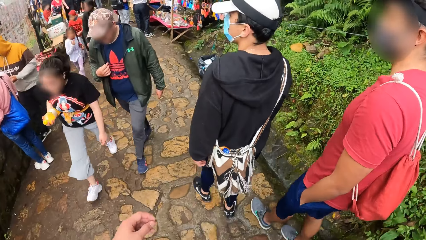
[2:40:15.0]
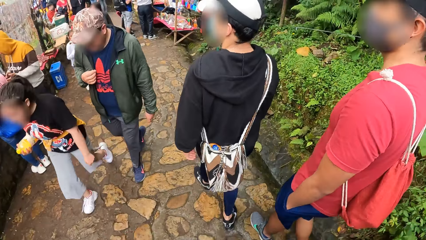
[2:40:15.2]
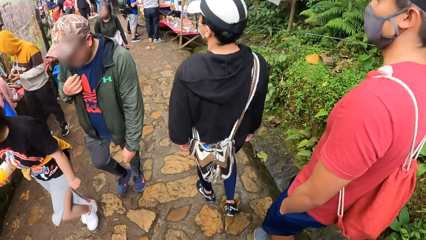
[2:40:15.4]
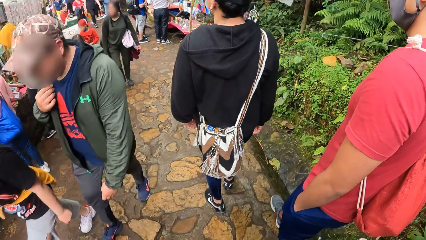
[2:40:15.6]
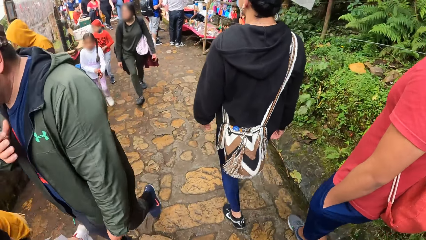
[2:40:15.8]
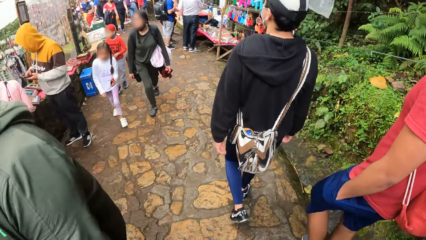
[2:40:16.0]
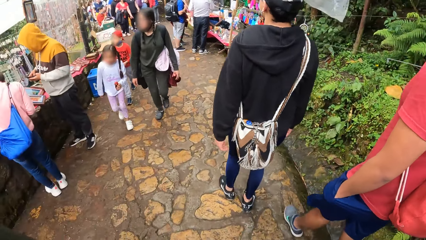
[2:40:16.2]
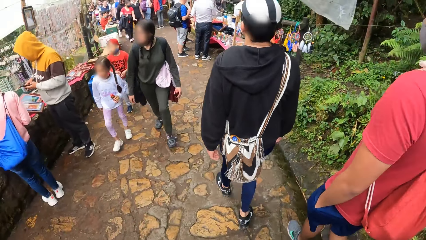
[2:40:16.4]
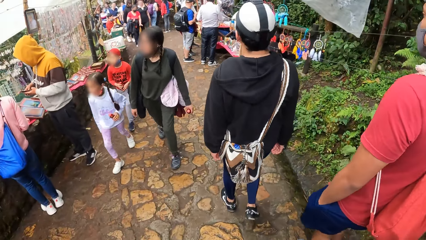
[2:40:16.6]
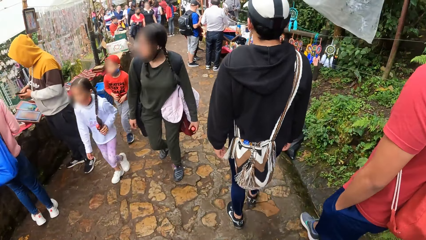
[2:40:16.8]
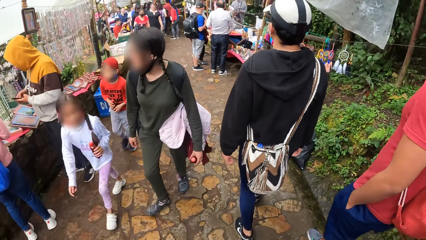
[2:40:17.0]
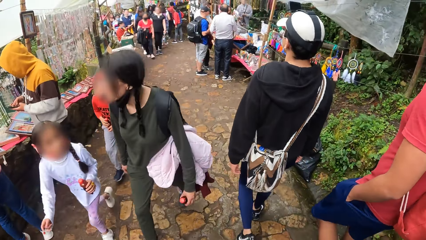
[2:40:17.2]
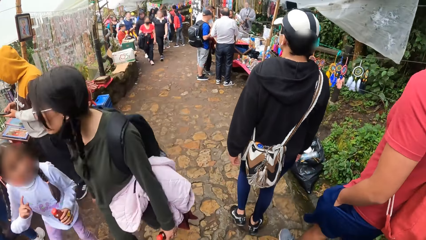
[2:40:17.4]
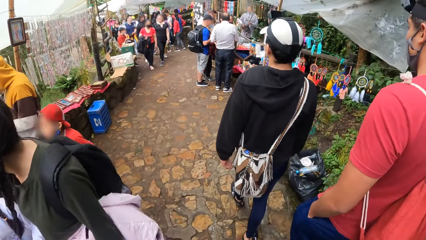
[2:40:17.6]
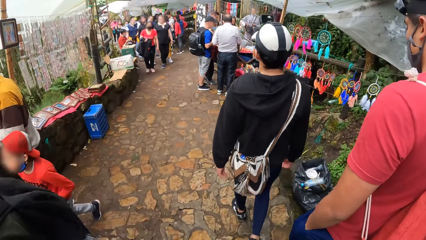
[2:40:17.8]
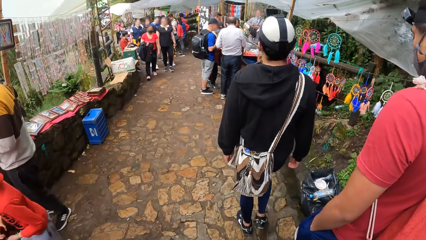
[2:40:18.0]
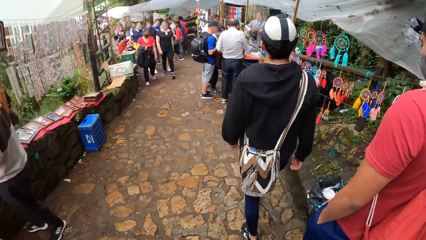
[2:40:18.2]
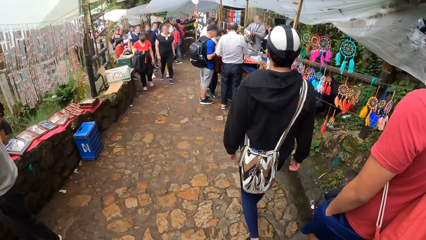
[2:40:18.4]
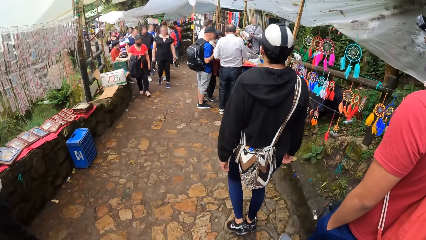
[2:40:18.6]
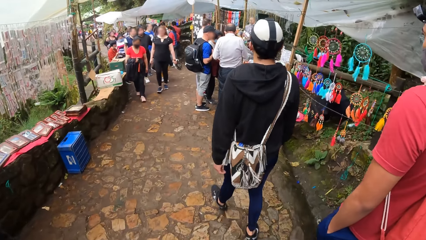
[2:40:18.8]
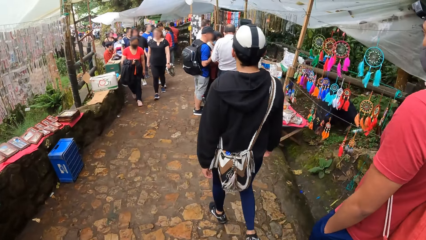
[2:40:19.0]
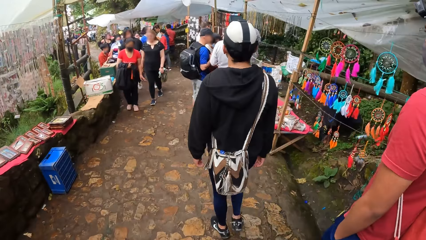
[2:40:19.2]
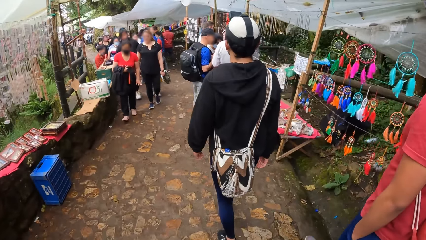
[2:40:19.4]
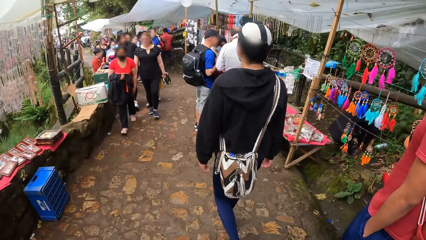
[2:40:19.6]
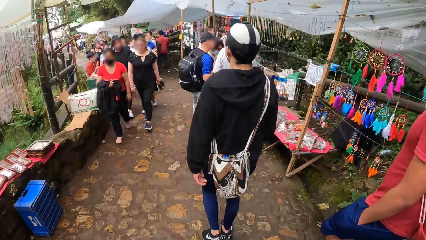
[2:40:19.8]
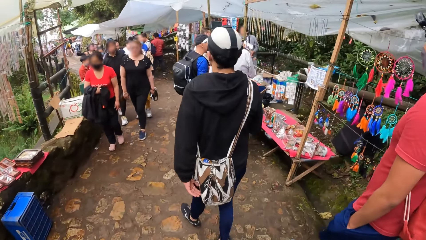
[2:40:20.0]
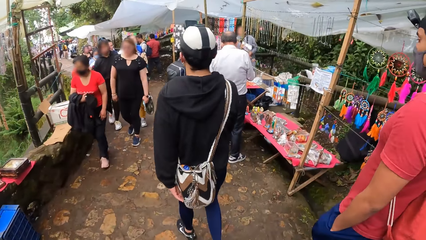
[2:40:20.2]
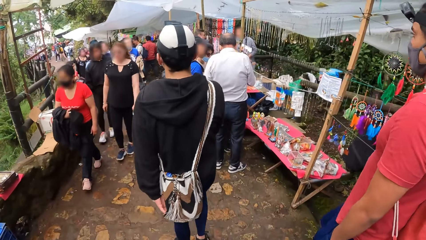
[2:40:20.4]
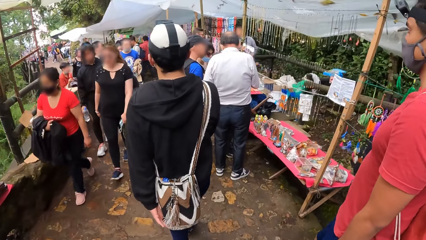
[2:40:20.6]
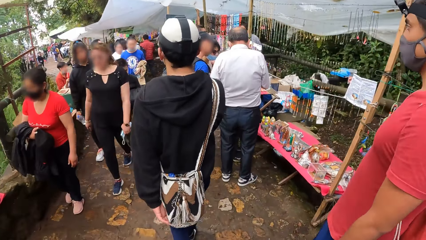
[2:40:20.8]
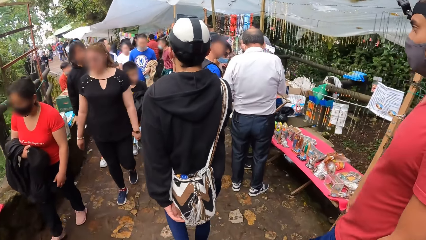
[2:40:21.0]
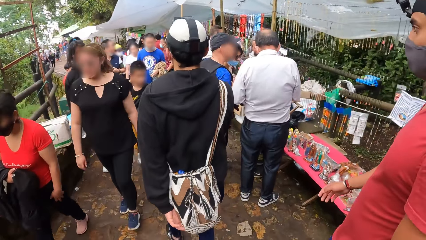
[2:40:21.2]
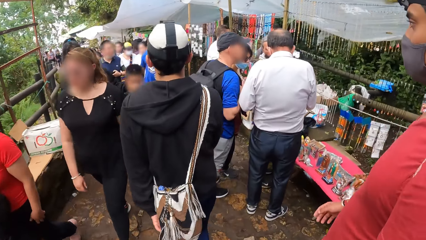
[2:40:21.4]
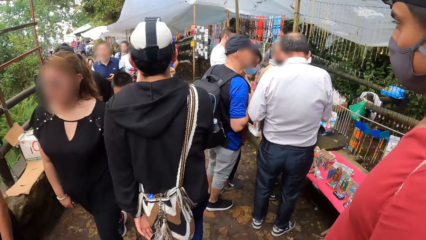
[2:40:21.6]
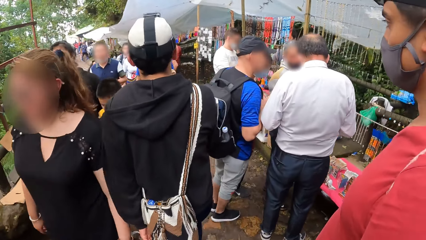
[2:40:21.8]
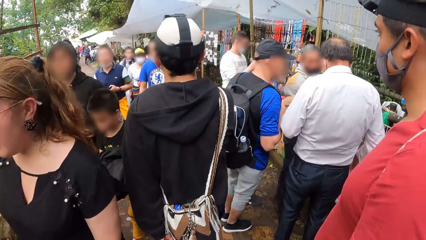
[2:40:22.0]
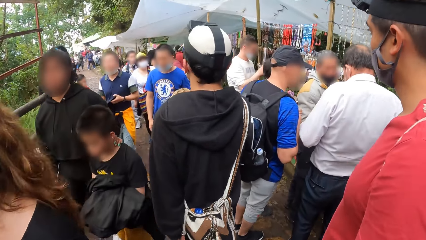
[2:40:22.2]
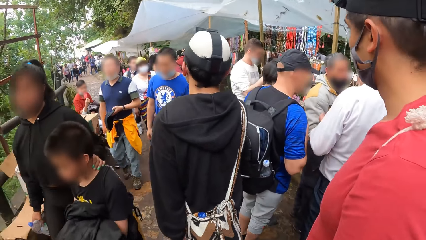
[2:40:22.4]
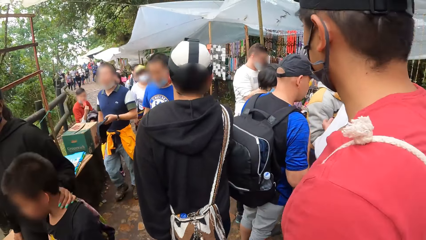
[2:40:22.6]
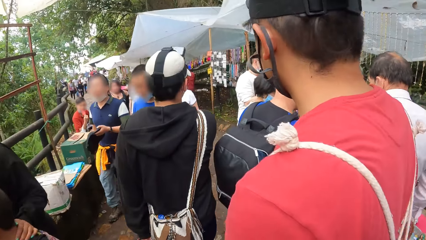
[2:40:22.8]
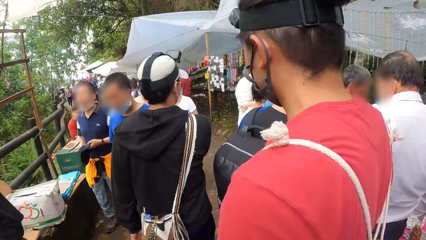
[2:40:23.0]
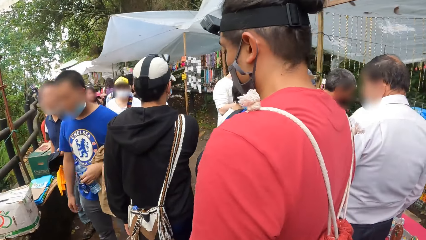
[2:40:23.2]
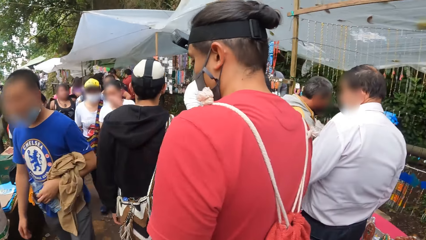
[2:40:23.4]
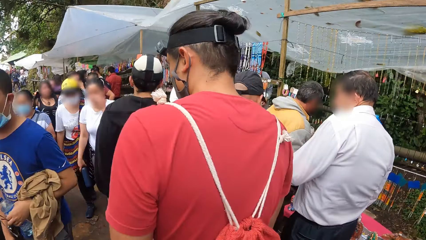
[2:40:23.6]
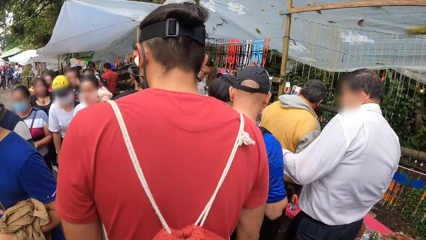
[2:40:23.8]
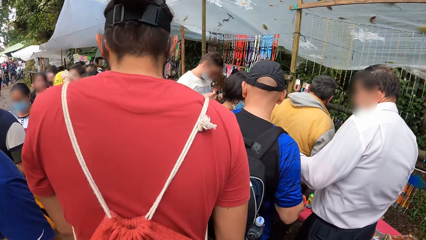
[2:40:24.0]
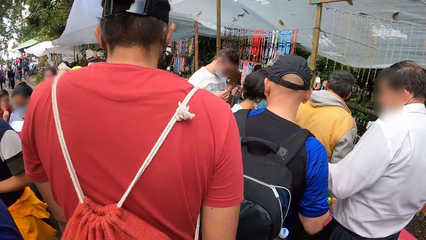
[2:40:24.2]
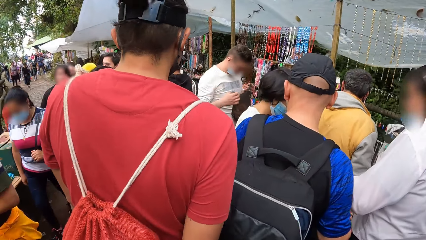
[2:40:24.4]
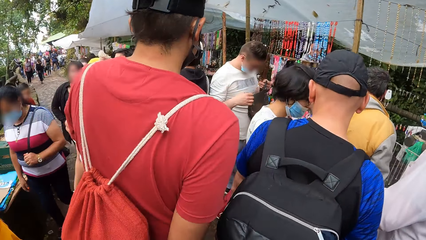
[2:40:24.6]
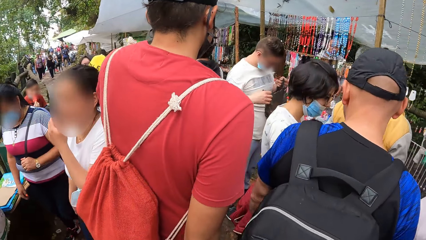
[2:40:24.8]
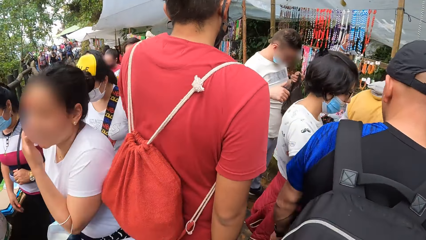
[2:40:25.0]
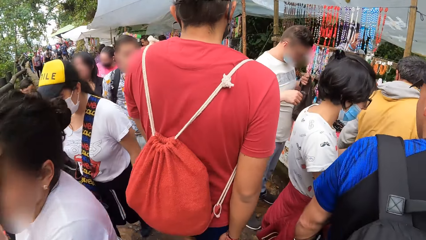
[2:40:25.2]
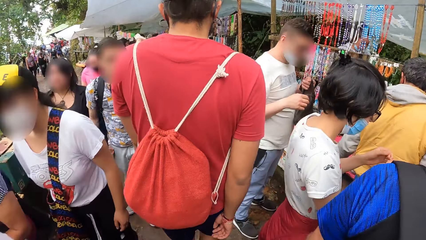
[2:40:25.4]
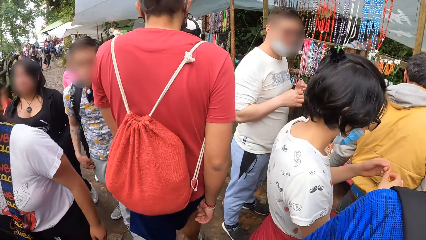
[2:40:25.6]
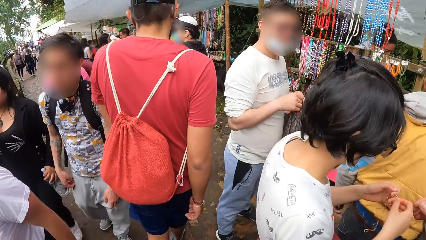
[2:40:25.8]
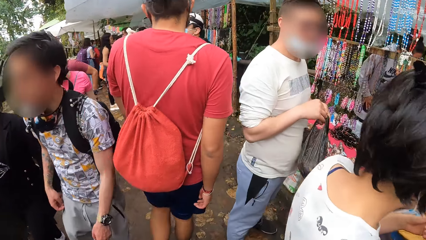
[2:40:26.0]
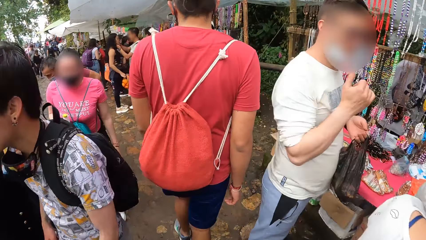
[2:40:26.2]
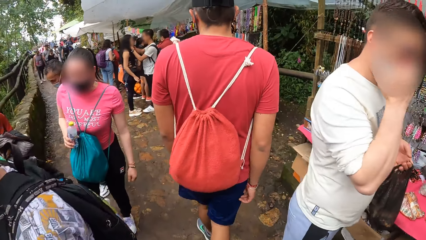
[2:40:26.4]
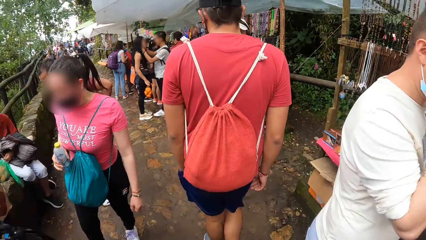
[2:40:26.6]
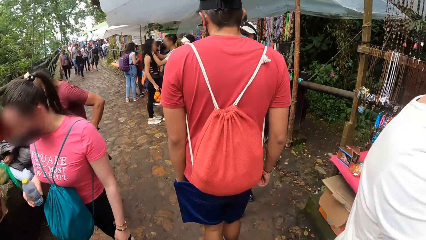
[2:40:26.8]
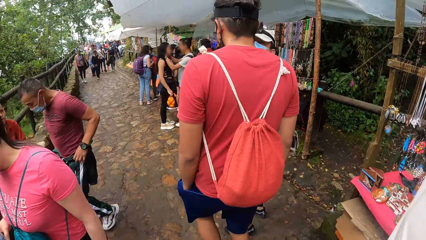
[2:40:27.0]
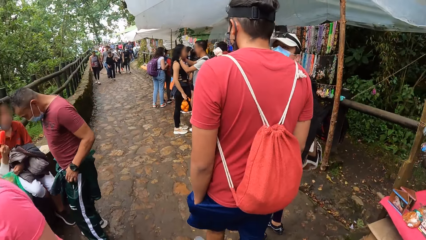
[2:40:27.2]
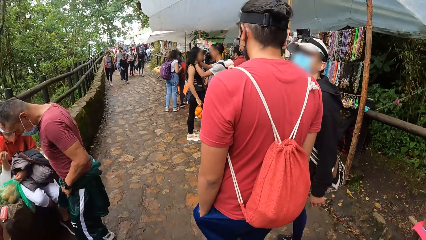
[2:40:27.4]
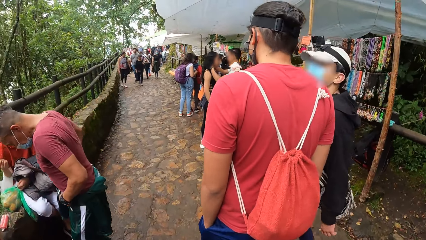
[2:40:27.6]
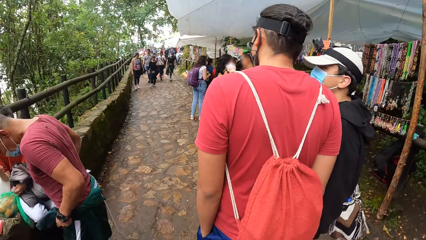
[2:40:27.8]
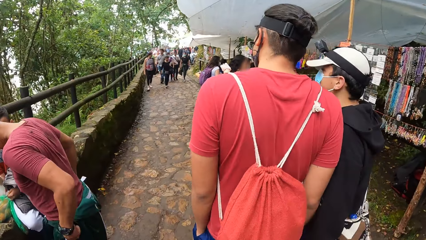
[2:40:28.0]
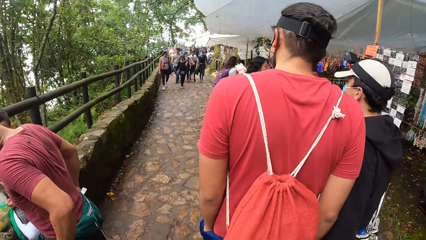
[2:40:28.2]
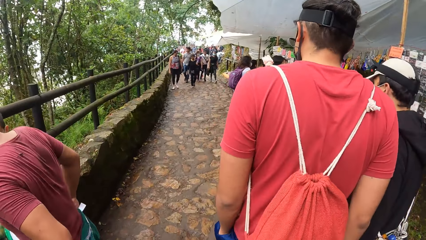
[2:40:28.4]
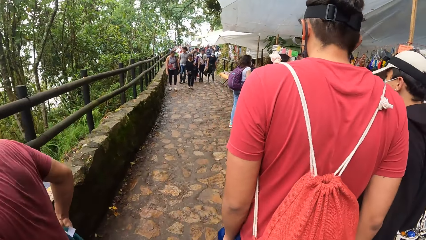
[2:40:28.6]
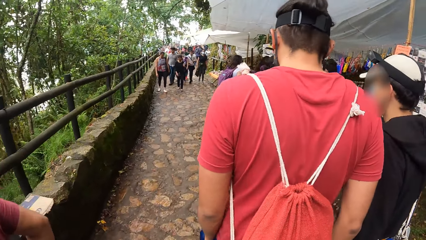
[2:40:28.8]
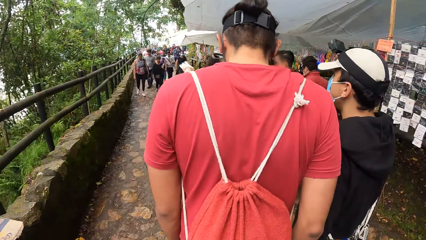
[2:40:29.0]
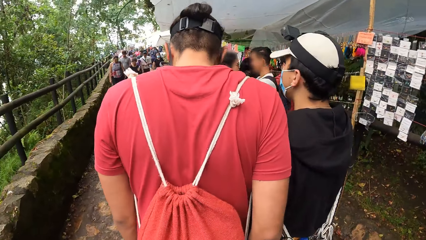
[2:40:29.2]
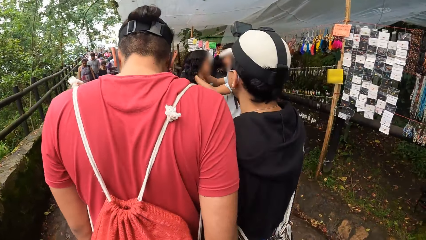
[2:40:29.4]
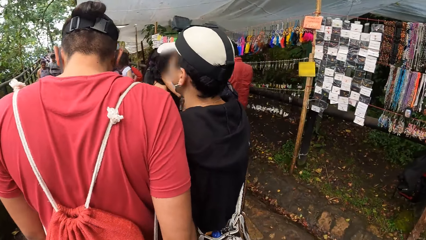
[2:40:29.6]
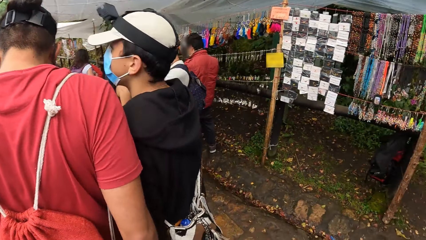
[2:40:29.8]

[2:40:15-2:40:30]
The camera wearer walks across a marketplace. The man and the other man converse with each other.
